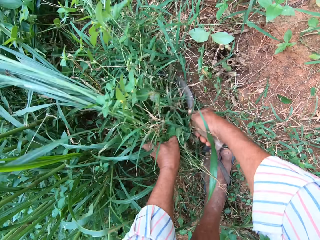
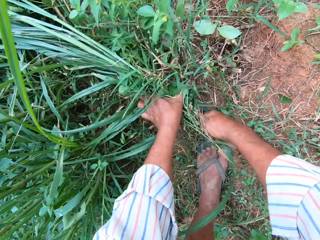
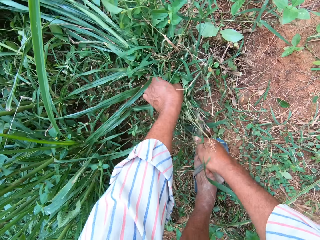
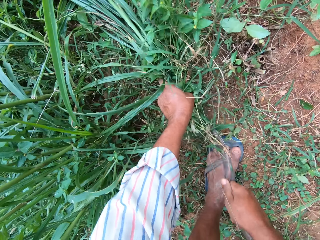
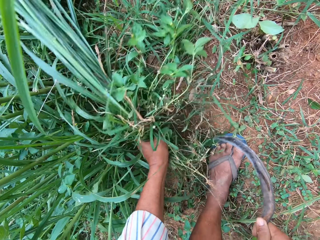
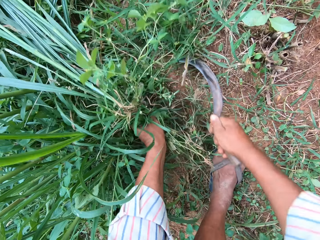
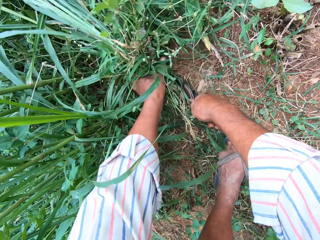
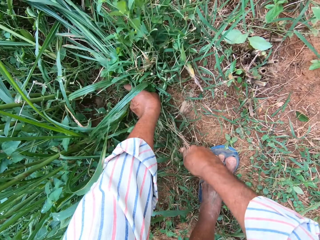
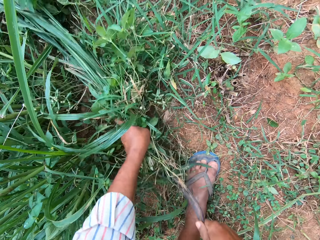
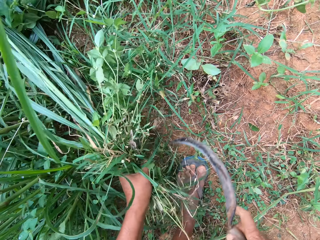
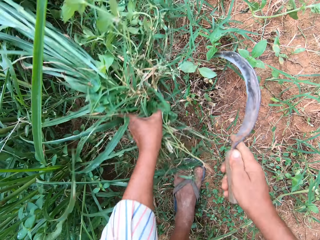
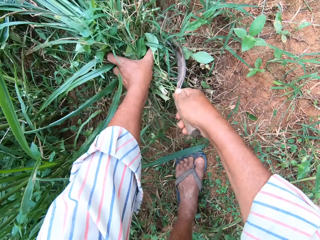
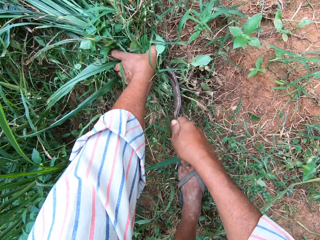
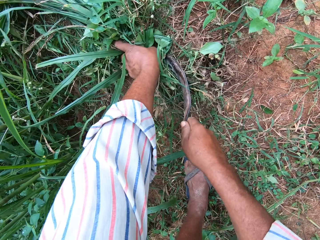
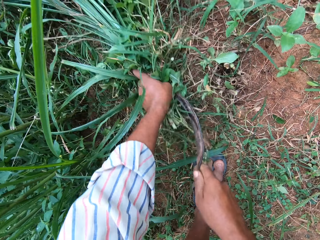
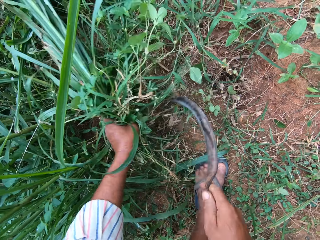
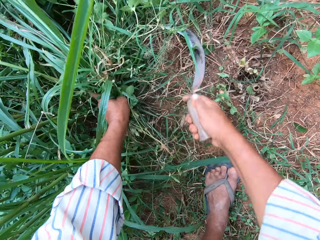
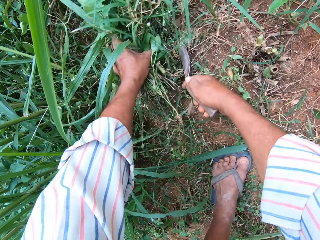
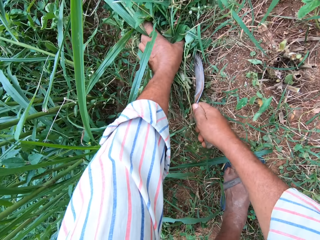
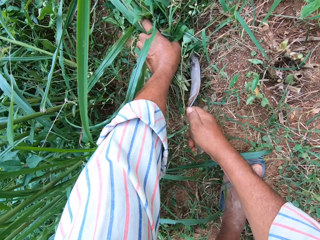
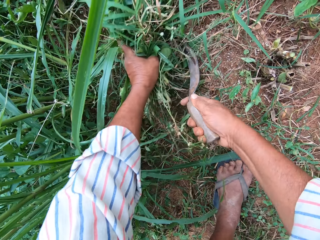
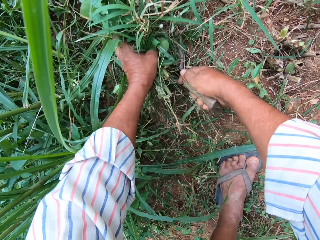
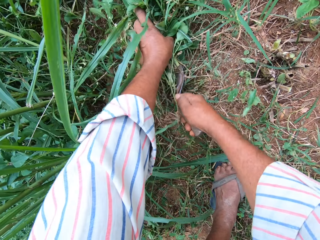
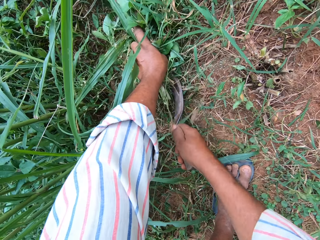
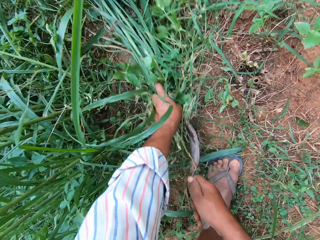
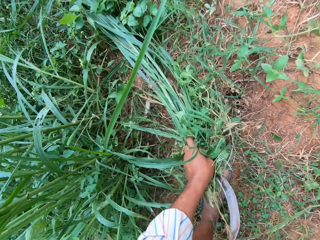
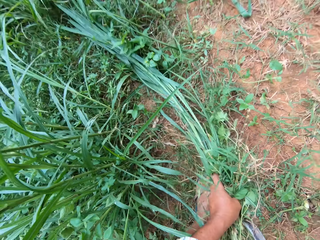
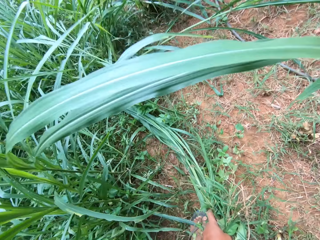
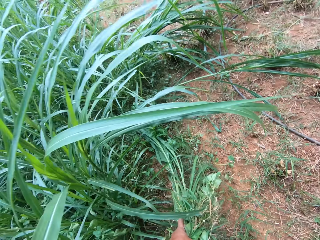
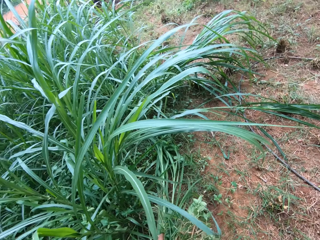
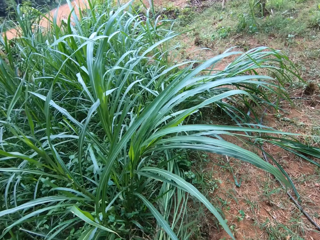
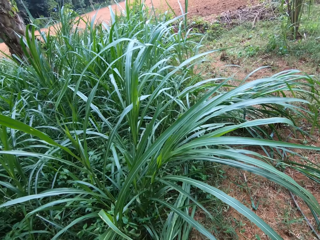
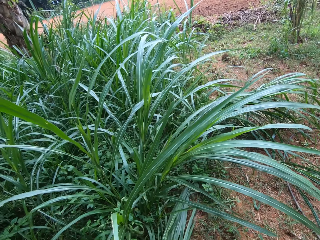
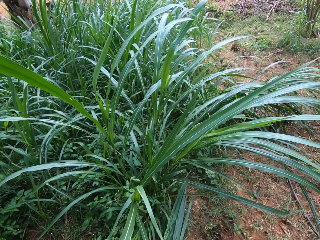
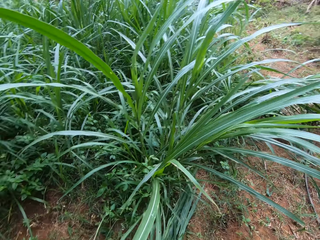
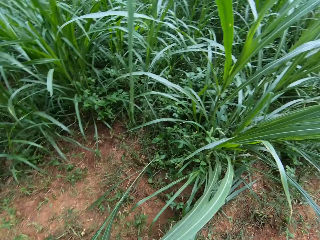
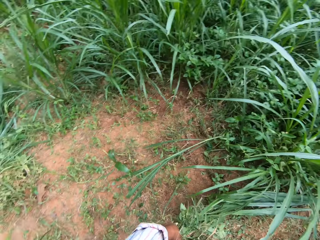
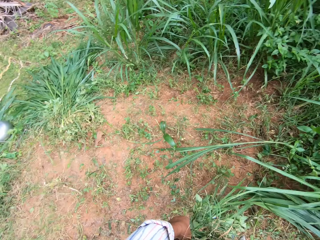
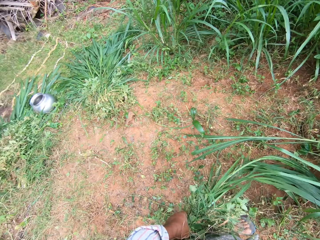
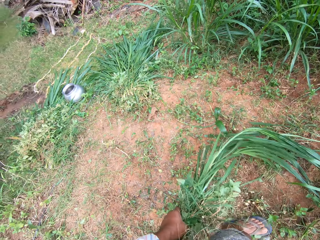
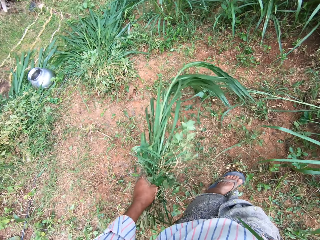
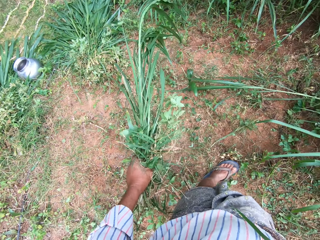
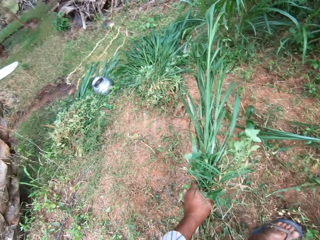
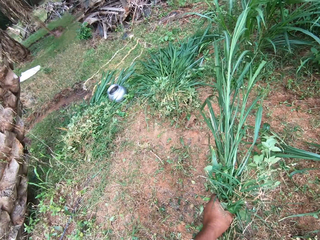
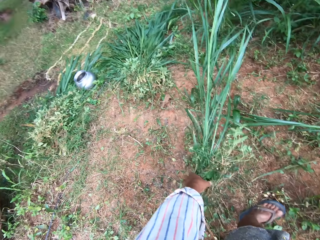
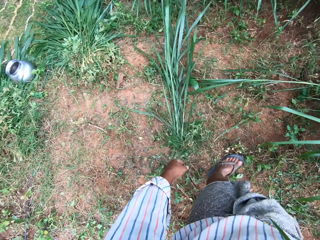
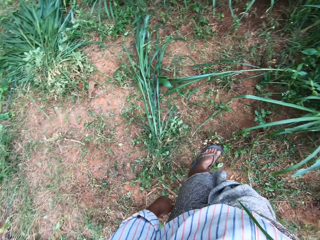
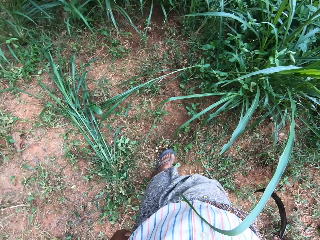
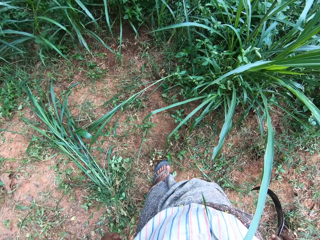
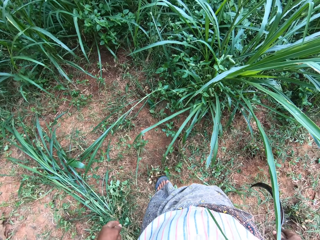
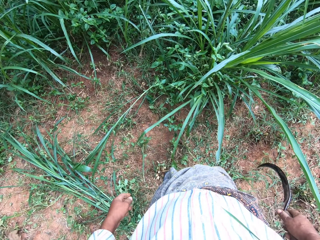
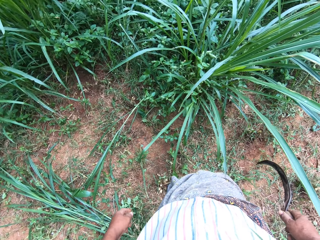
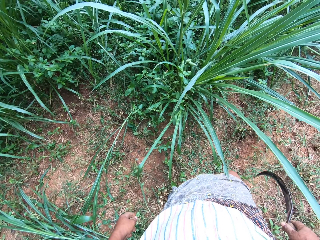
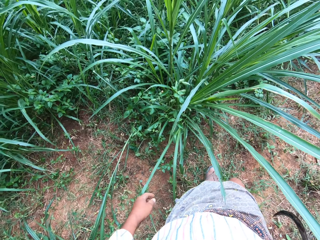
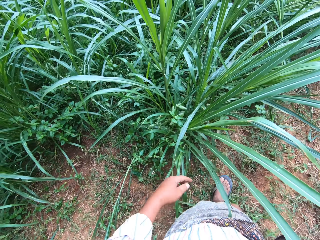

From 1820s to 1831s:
The camera wearer cuts grasses repeatedly. They stand up. They drop the Napier grass.

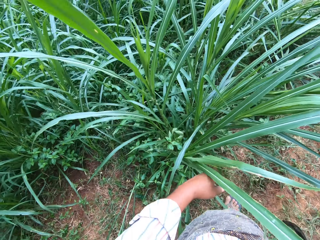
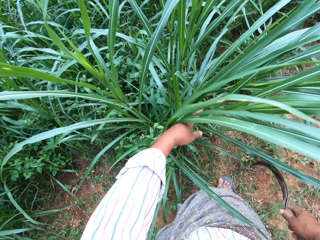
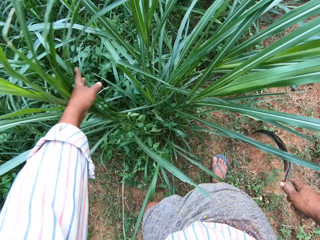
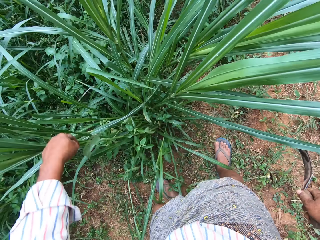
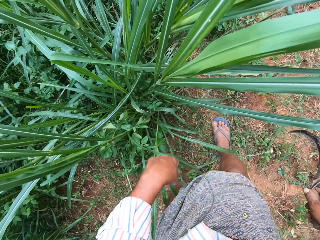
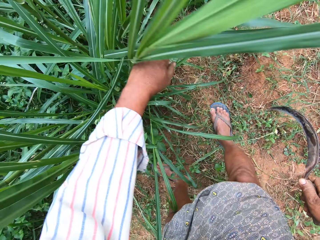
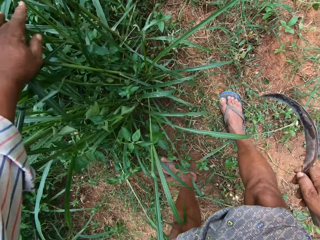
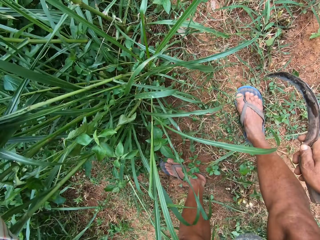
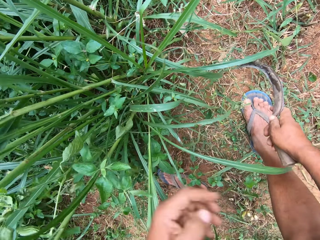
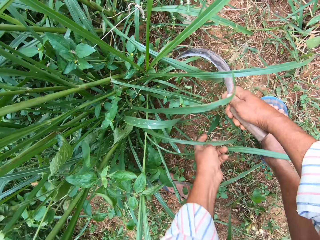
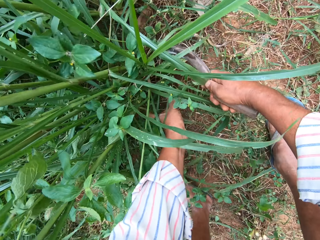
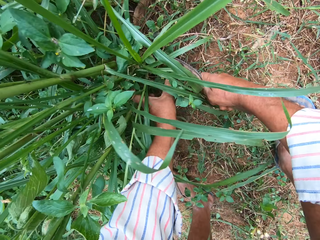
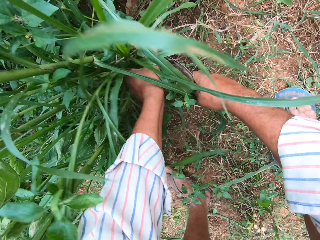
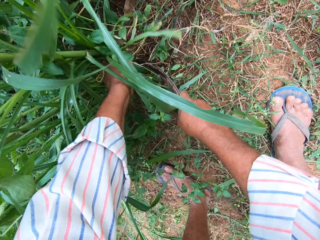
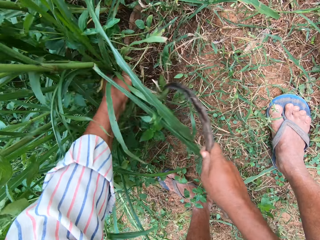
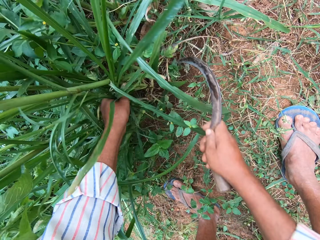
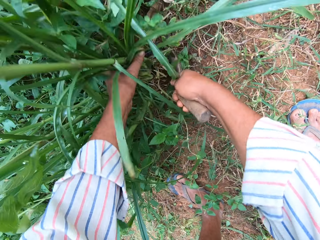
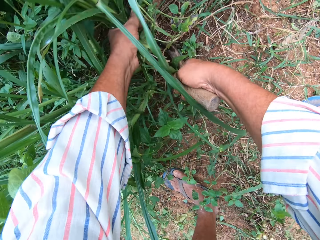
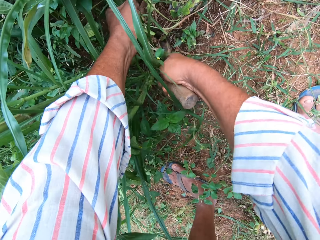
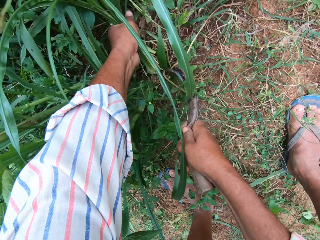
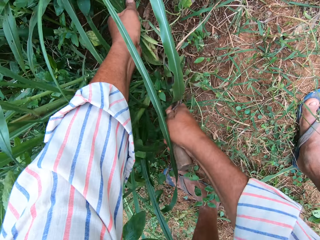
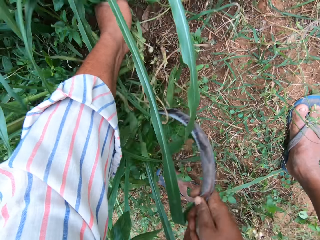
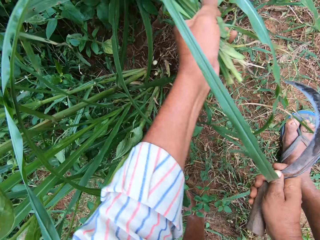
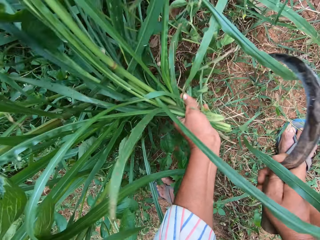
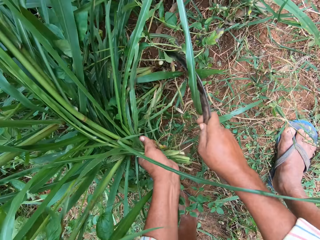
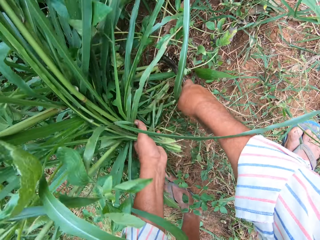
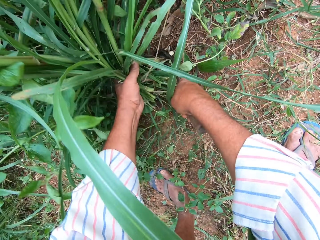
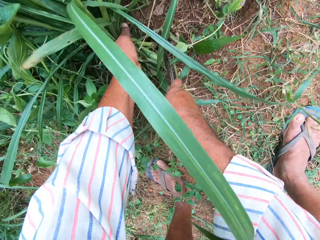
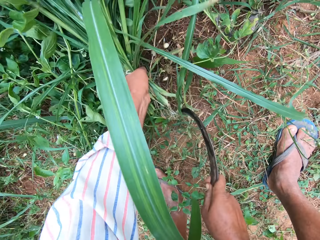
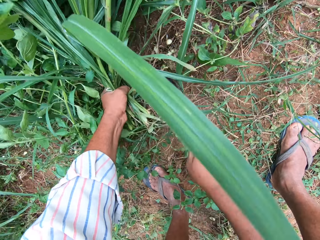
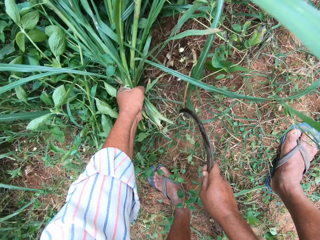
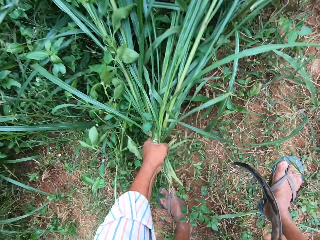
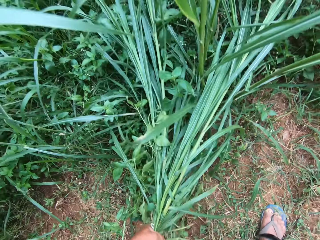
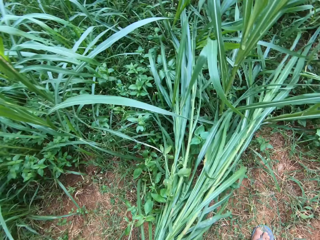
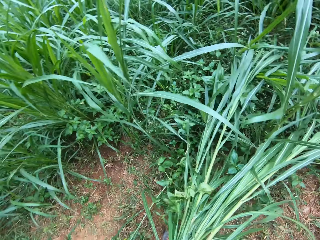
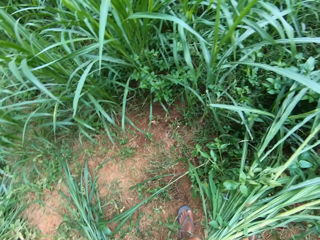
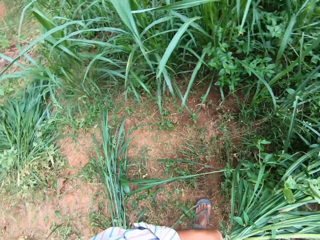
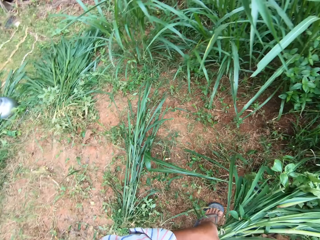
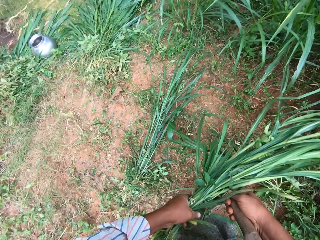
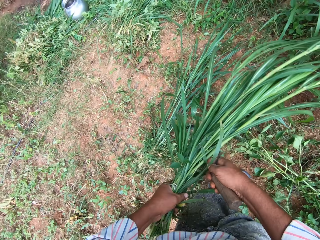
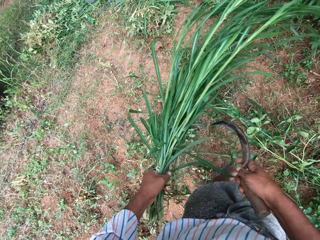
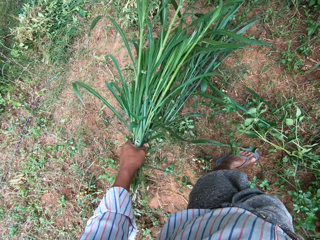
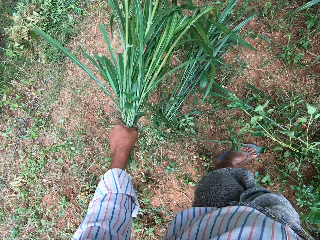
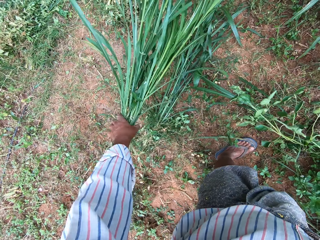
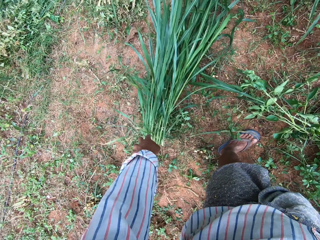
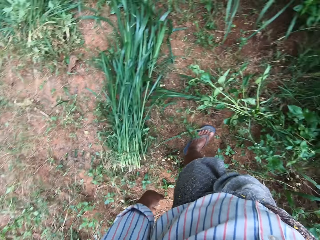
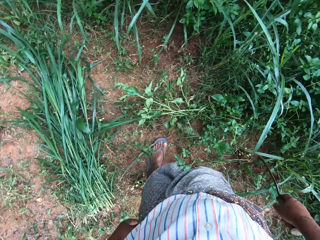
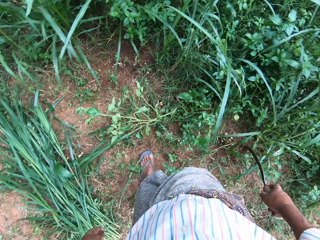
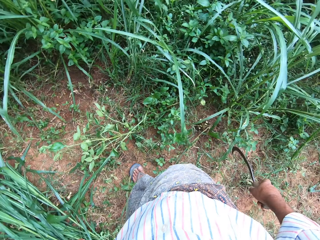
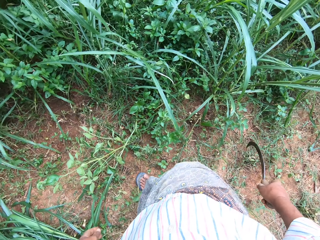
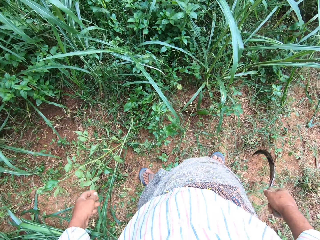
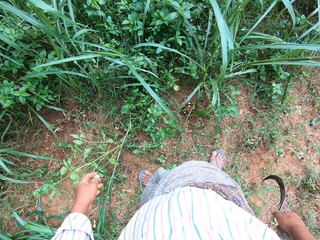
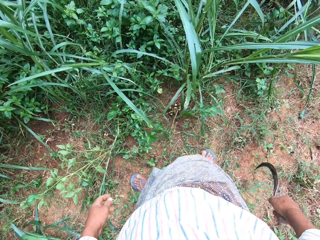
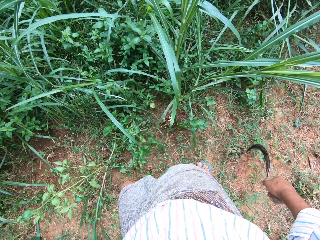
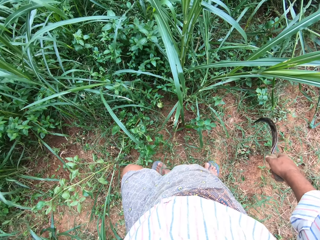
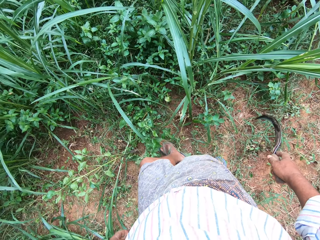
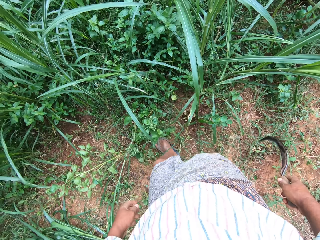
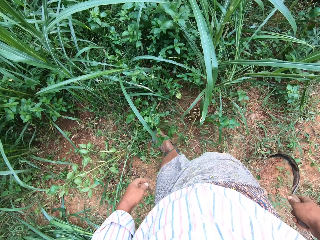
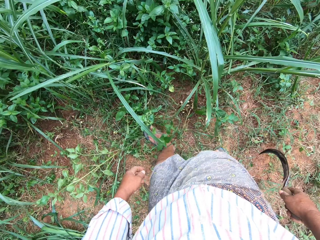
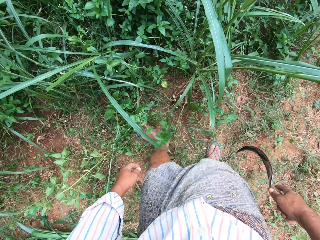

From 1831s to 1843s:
The camera wearer moves his legs. He touches the Napier grass. He grabs grasses. He cuts the Napier grass. He cuts grasses. He cuts grasses again. He stands up and looks around. He drops the Napier grass. He turns round. He moves his leg.
